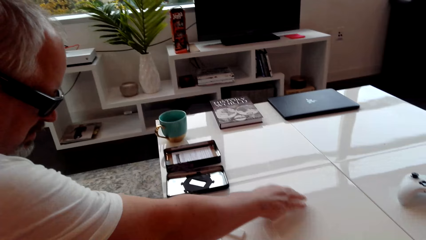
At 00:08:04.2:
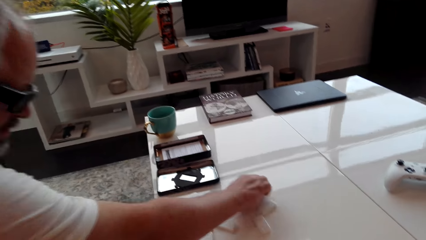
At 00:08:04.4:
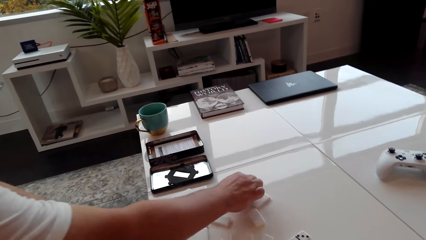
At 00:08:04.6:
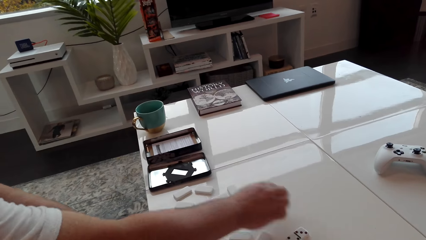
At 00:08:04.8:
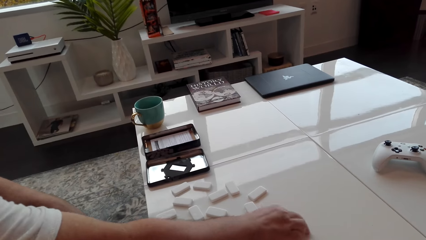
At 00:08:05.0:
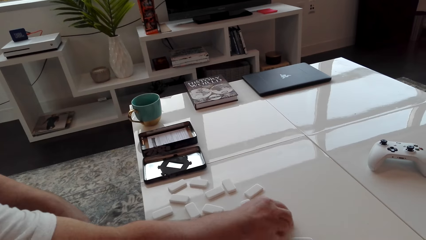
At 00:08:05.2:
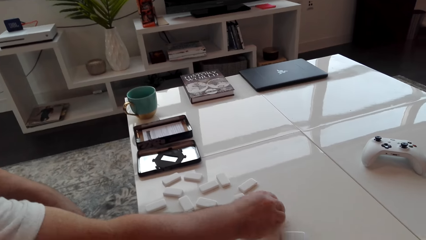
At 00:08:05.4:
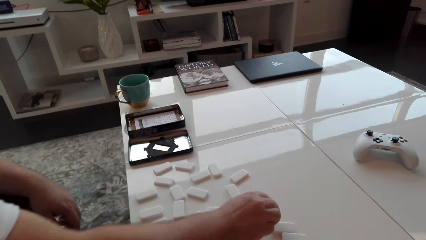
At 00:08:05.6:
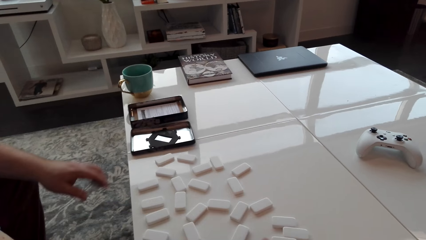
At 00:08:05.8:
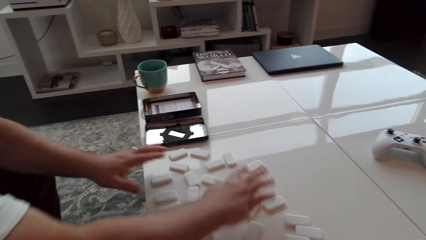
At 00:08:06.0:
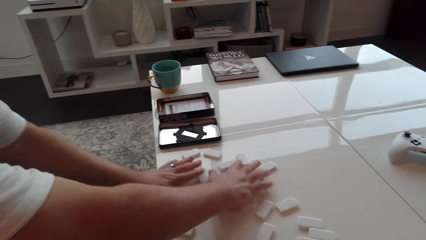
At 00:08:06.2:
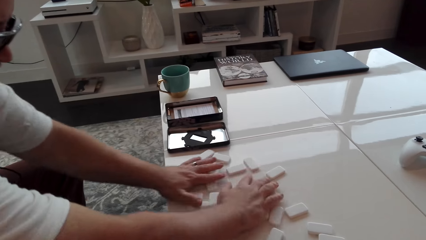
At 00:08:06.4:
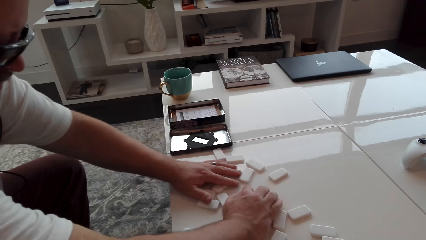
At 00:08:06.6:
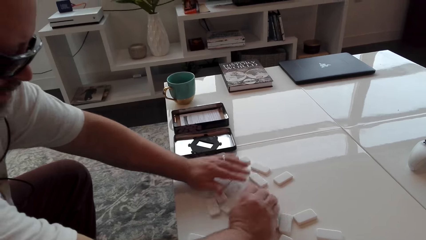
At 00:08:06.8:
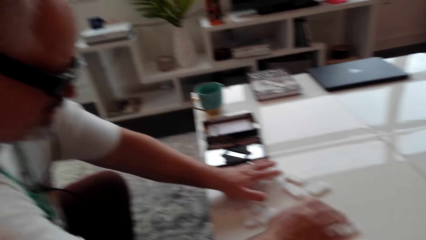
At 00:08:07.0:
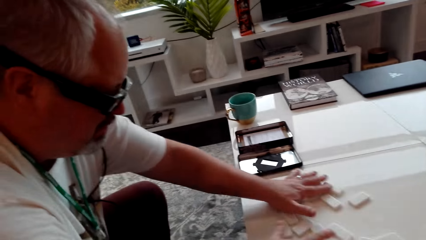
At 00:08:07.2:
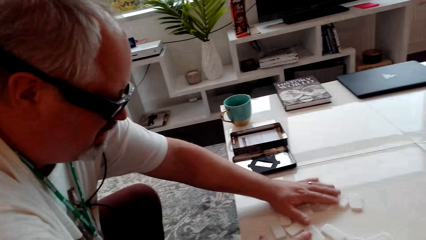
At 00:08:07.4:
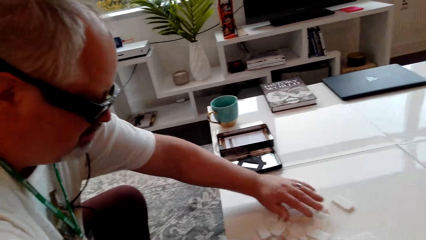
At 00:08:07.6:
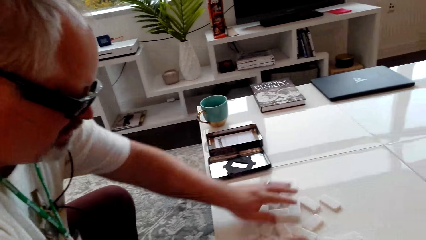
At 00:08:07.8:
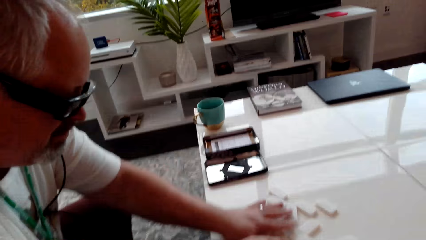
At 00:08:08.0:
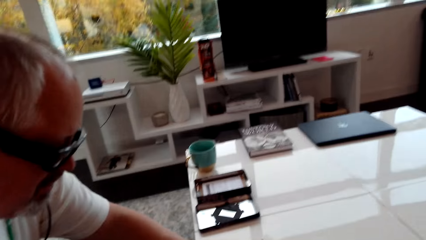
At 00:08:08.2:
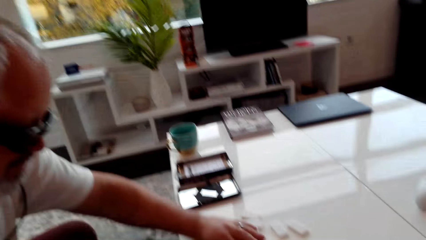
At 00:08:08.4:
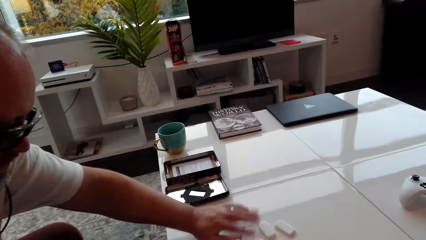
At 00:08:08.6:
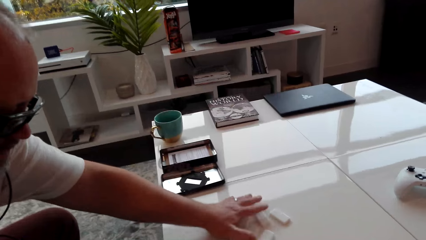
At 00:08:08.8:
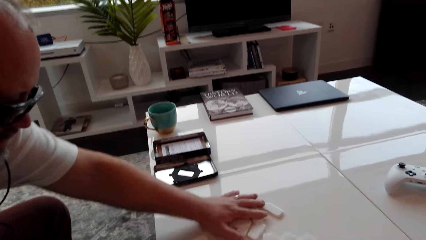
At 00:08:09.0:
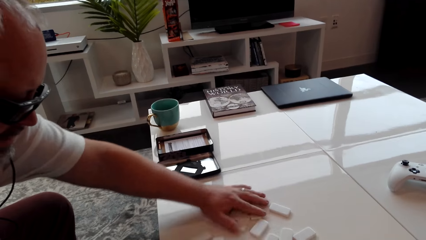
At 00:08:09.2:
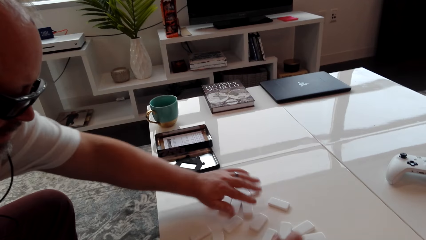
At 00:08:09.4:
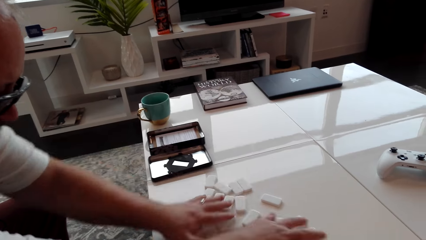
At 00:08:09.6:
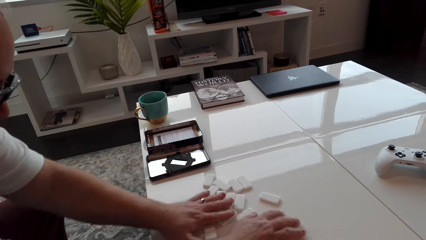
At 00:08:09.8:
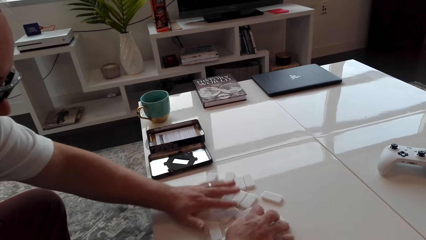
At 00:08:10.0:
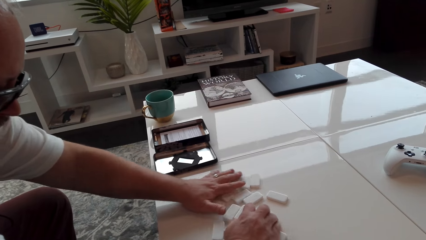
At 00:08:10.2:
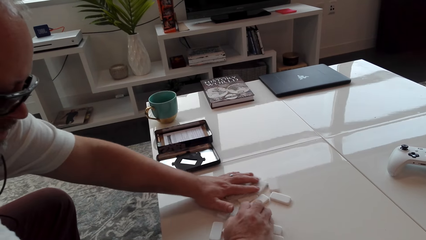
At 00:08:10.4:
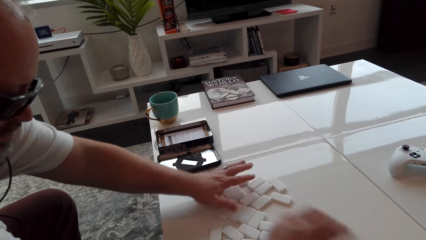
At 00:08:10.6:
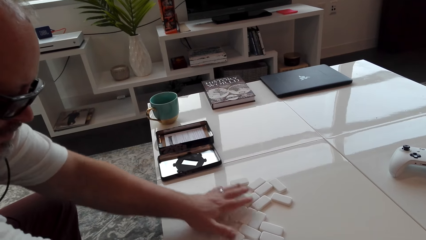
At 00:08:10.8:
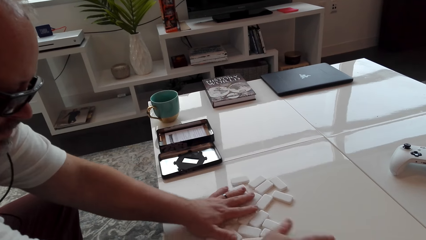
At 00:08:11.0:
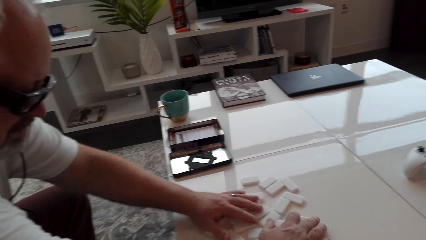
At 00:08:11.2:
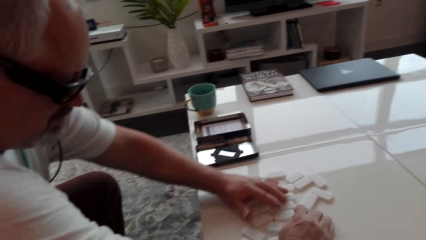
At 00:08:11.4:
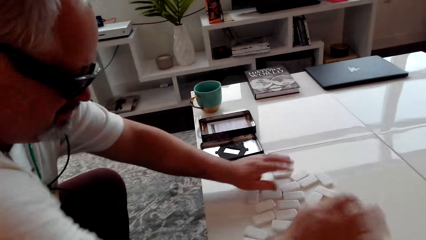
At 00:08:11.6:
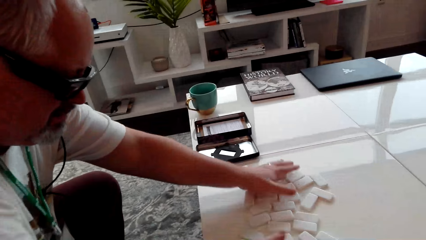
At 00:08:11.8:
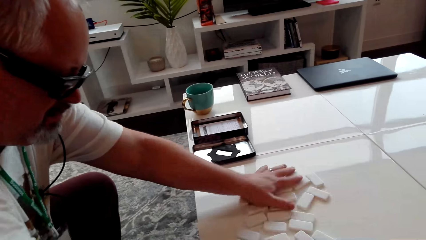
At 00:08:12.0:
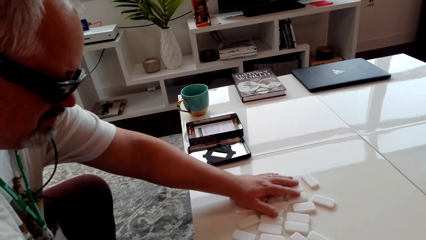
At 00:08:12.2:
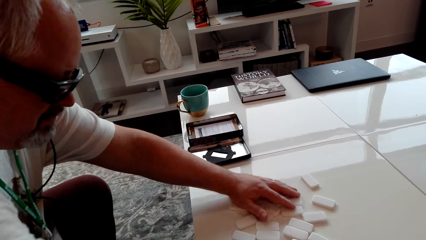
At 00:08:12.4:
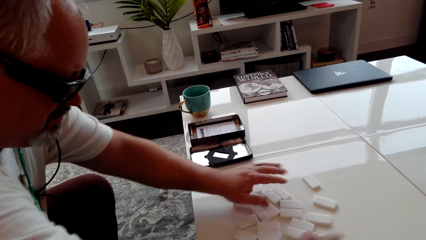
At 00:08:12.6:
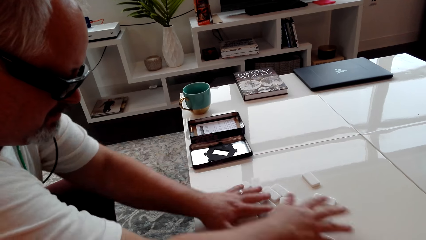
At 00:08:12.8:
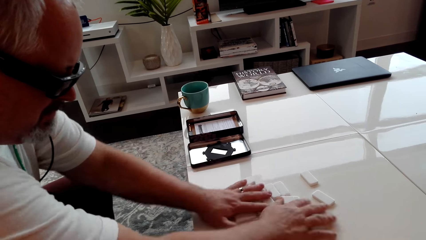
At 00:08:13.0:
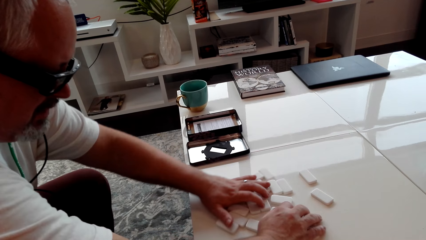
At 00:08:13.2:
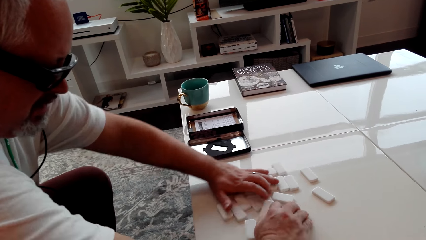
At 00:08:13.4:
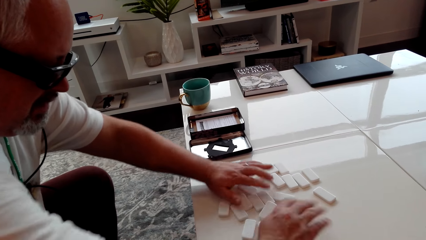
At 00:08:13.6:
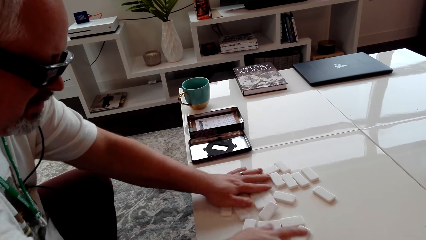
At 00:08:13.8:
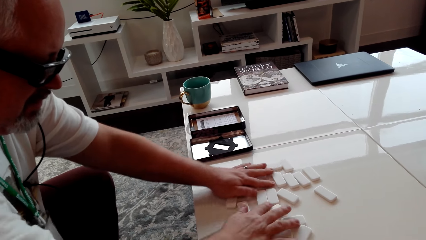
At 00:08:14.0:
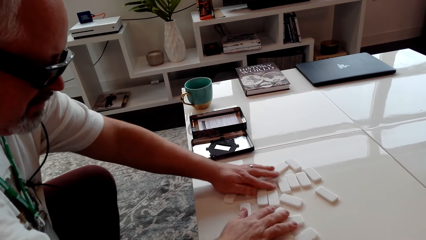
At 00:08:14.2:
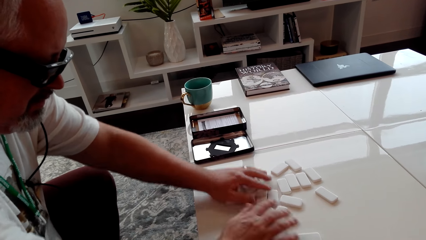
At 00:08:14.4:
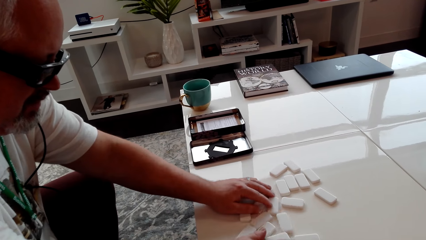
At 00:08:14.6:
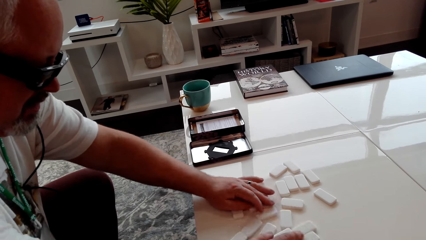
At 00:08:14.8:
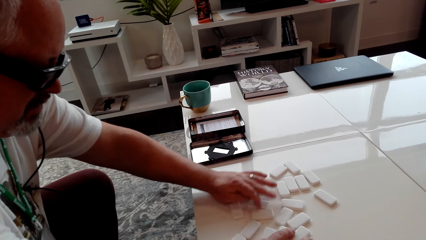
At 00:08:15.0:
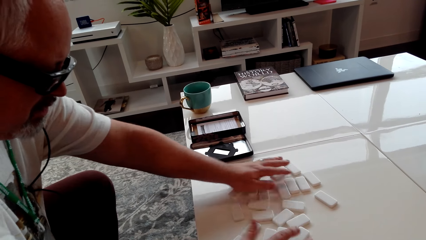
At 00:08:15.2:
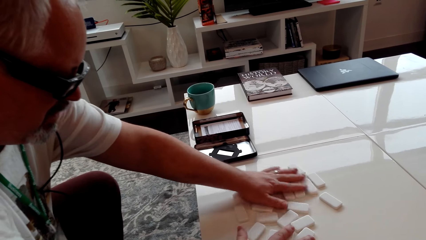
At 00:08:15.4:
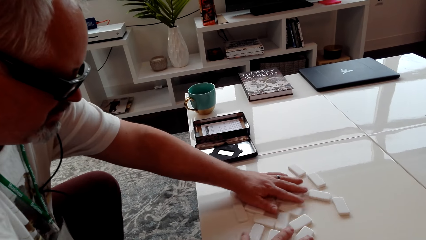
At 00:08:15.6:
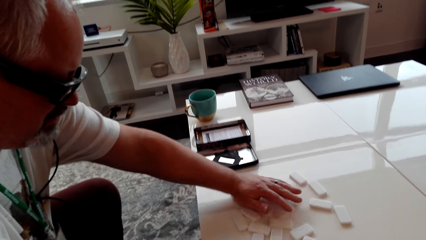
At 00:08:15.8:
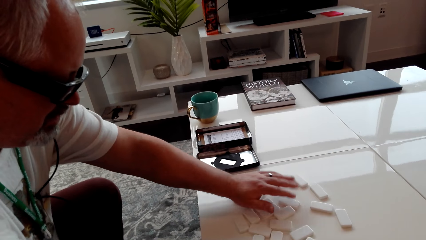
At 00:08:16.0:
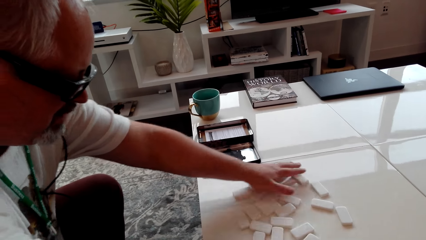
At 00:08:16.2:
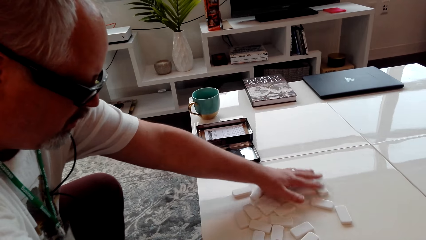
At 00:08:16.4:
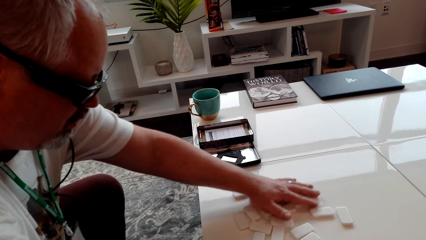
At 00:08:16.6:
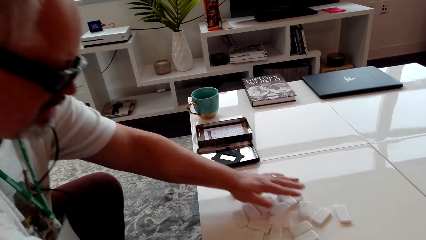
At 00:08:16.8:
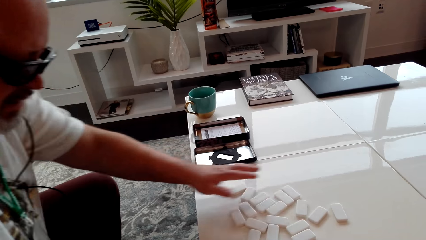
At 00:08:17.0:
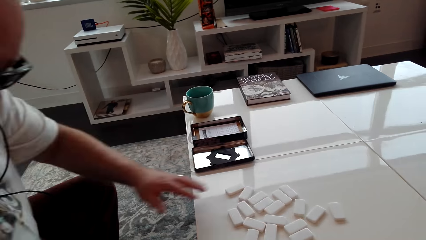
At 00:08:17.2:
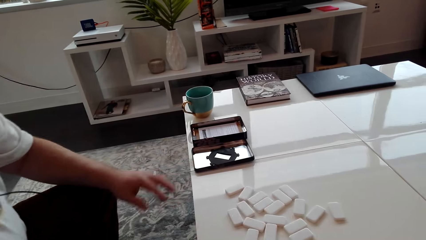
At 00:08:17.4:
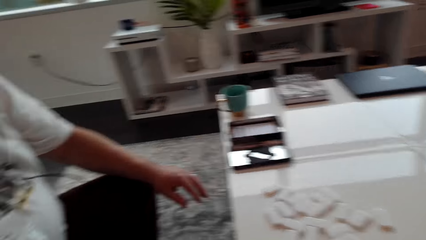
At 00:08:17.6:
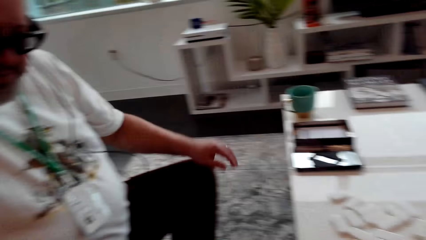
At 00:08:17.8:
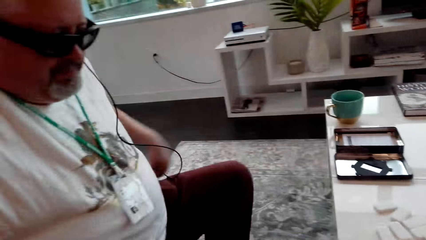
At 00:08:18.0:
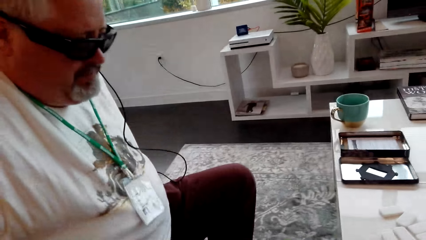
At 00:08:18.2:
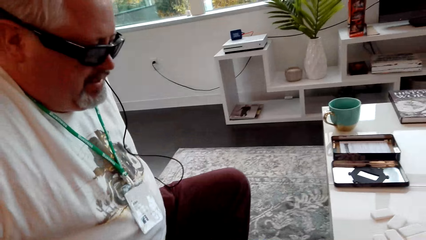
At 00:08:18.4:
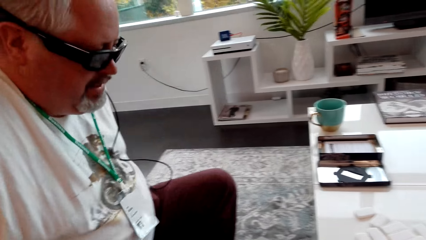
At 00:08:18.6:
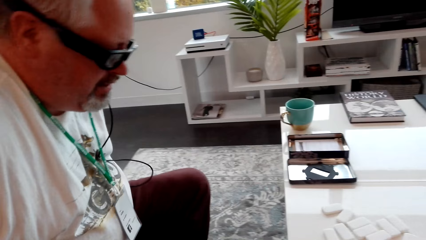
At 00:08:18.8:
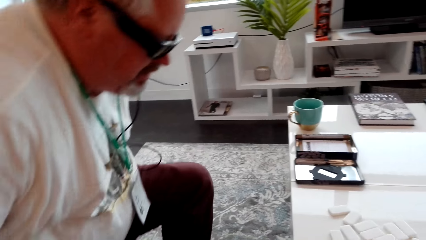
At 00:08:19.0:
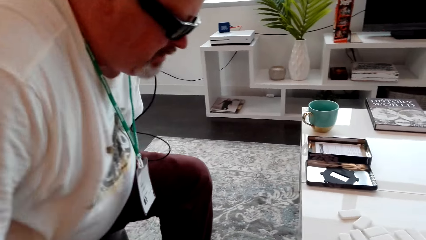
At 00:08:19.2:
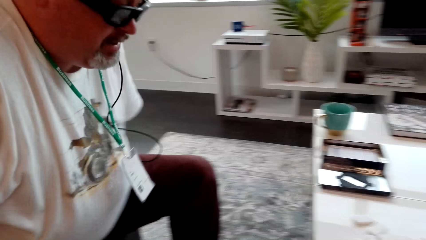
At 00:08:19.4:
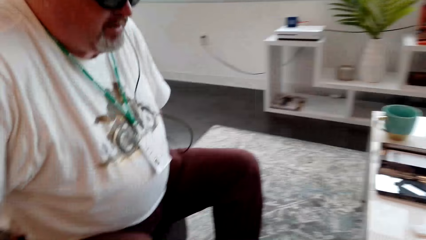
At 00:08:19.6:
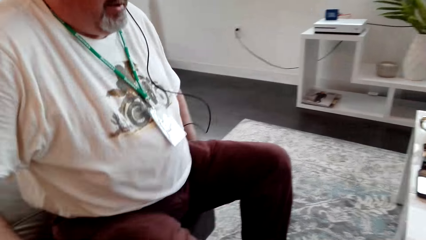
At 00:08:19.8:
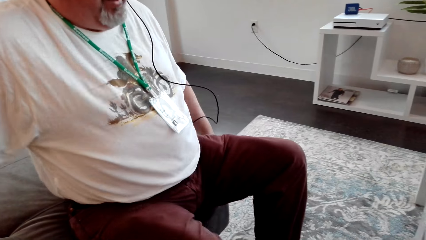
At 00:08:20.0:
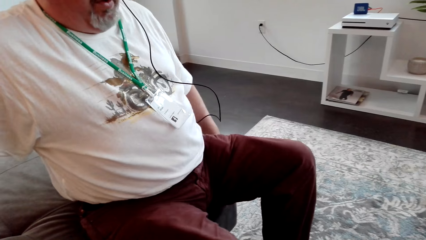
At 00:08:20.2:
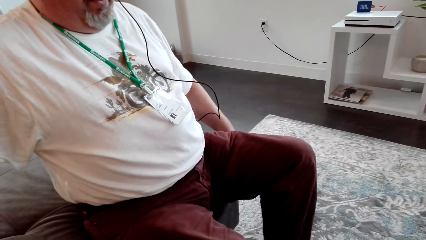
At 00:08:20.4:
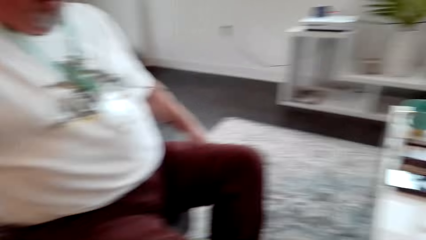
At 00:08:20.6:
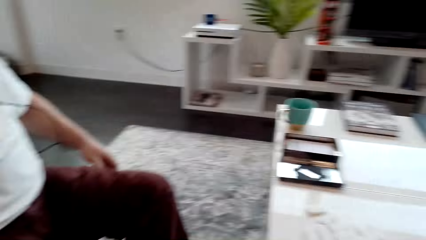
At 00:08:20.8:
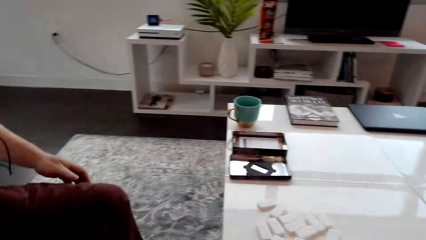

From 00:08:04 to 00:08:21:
A man shuffles the dice. The man touches cubes. The man arranges the cubes.
